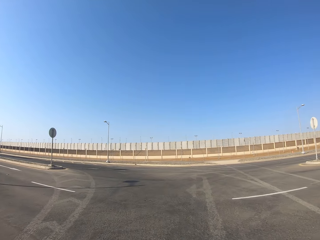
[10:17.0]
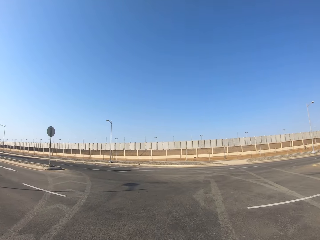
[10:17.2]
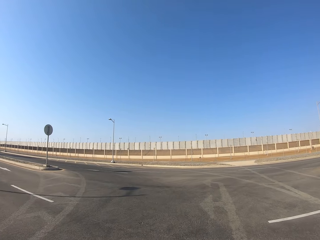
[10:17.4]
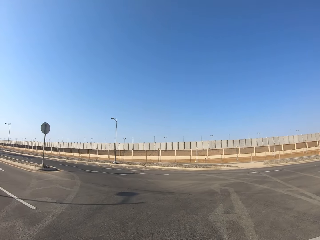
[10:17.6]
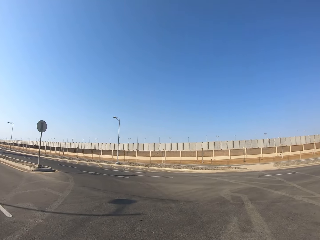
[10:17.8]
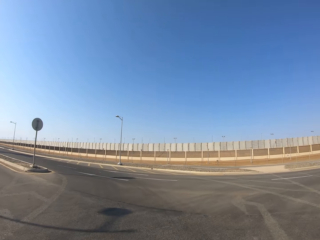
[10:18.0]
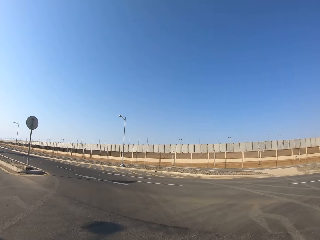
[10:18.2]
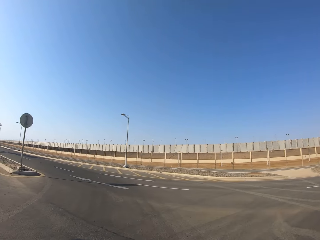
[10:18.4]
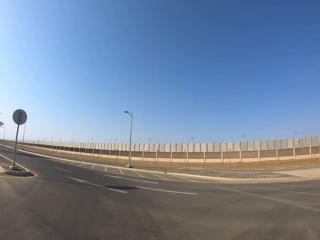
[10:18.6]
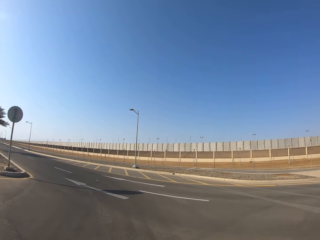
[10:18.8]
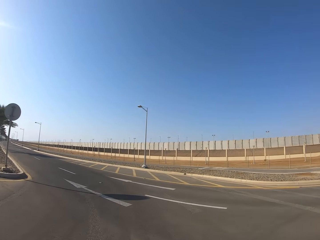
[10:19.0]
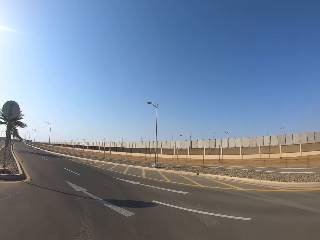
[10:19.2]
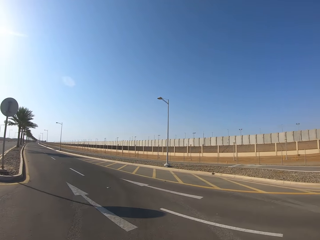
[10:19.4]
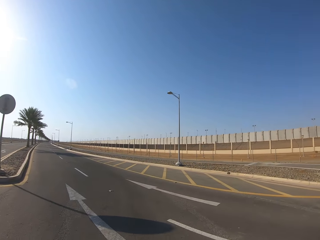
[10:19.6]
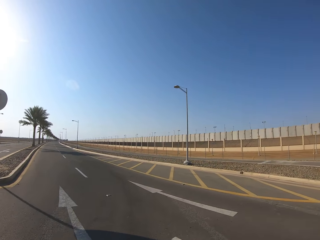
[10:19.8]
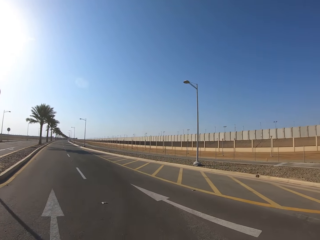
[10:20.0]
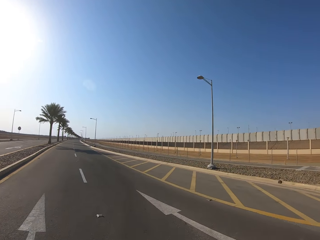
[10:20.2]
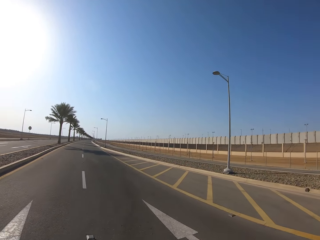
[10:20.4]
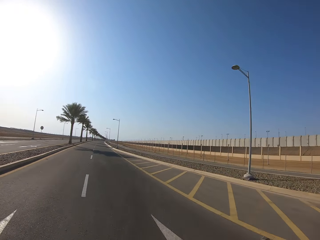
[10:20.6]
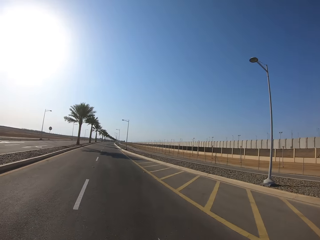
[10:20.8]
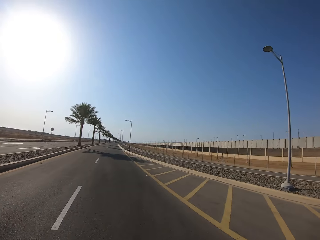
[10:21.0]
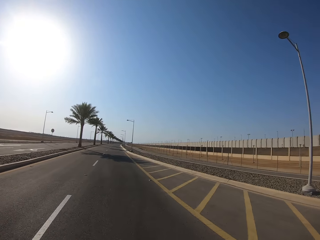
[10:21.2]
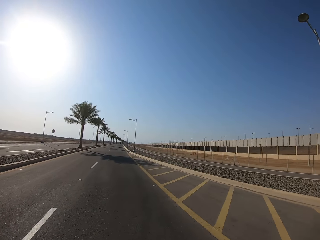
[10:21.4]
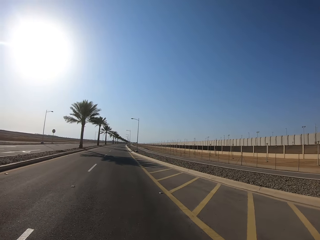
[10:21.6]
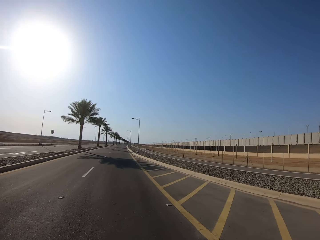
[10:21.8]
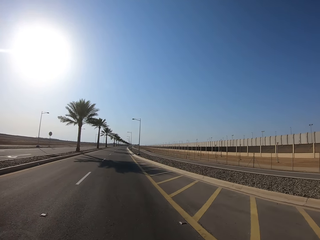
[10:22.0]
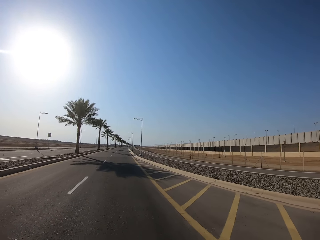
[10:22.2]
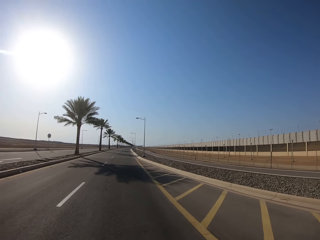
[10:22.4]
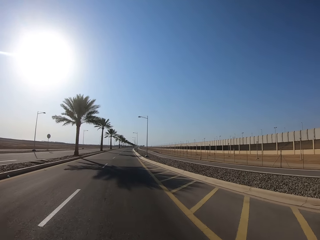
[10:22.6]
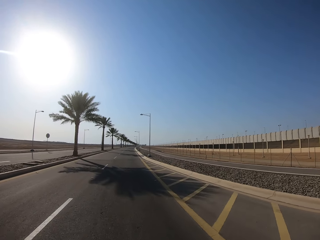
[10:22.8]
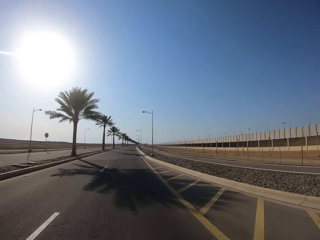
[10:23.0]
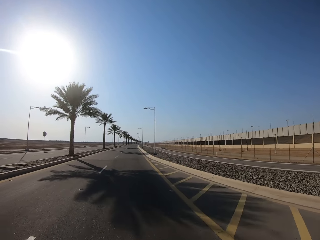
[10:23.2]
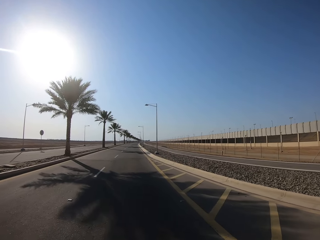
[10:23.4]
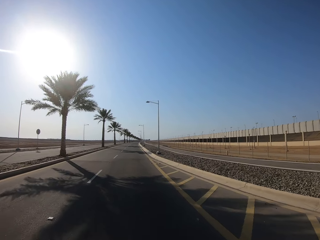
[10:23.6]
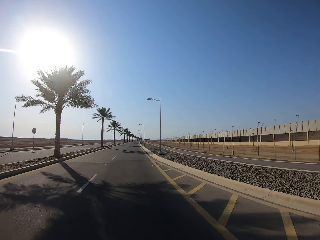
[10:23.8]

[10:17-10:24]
The camera wearer turns a corner.

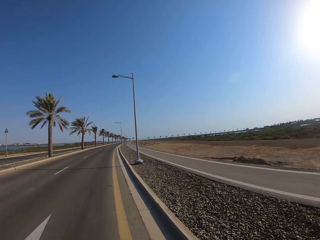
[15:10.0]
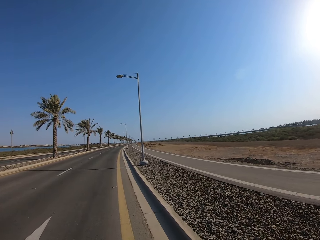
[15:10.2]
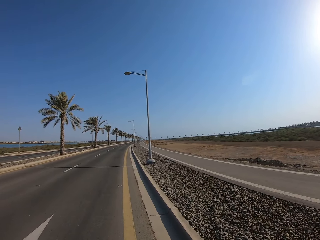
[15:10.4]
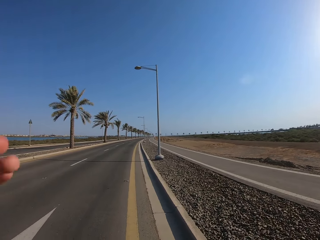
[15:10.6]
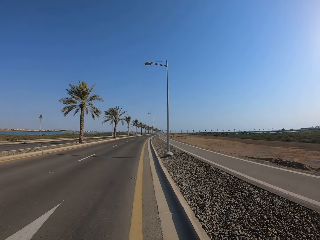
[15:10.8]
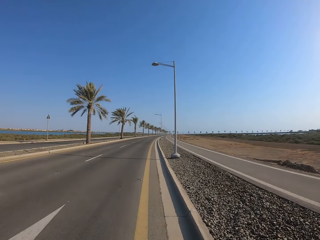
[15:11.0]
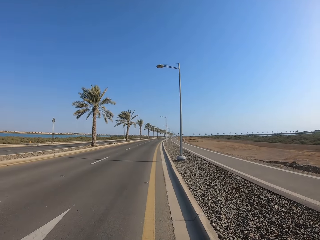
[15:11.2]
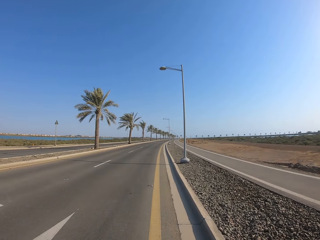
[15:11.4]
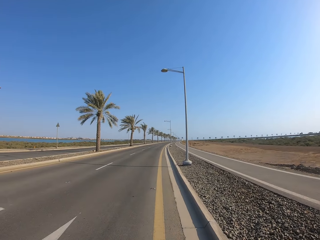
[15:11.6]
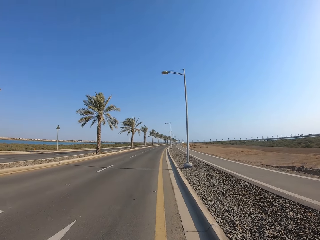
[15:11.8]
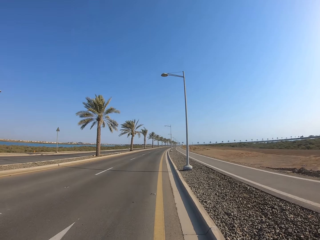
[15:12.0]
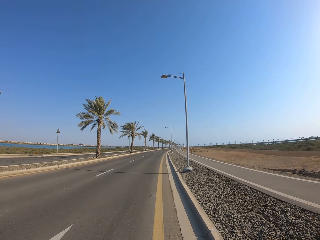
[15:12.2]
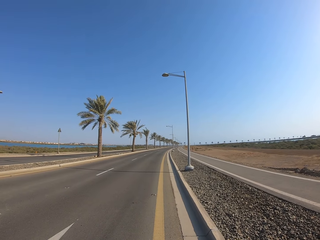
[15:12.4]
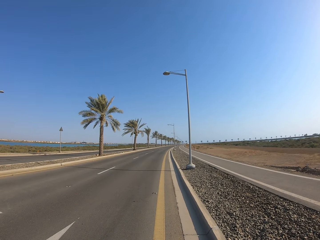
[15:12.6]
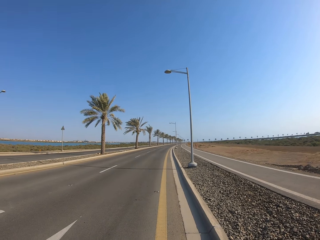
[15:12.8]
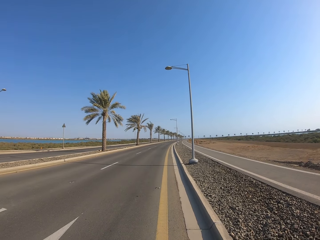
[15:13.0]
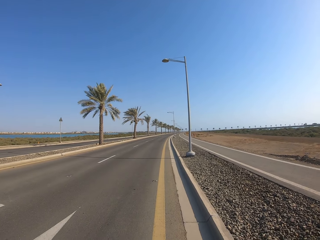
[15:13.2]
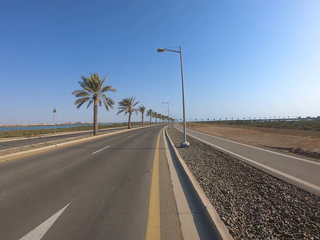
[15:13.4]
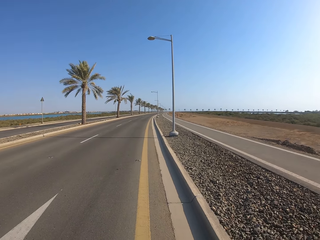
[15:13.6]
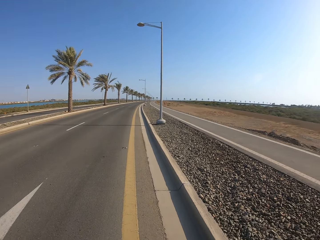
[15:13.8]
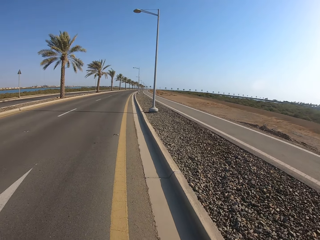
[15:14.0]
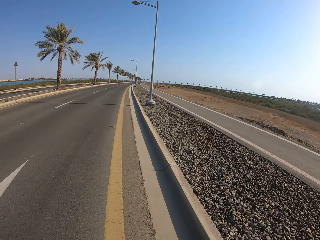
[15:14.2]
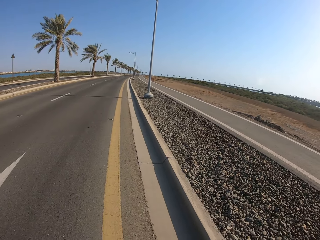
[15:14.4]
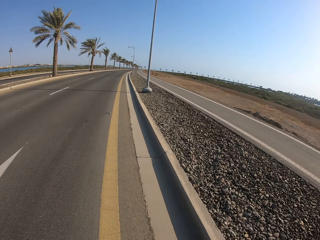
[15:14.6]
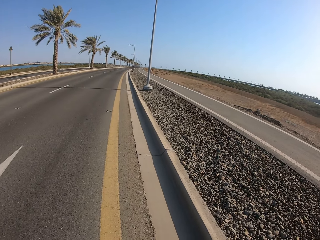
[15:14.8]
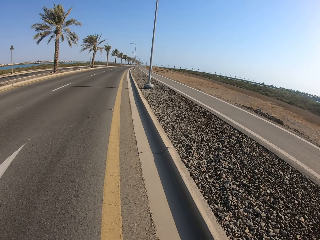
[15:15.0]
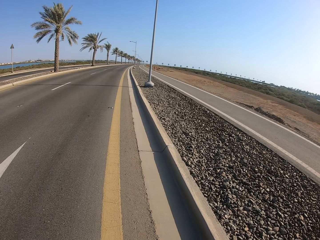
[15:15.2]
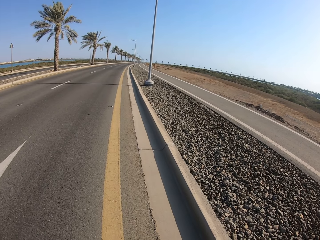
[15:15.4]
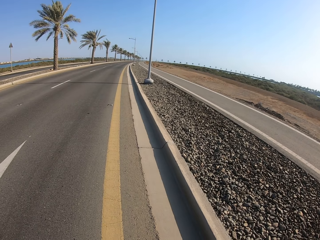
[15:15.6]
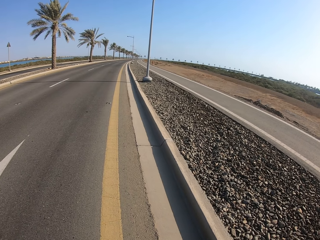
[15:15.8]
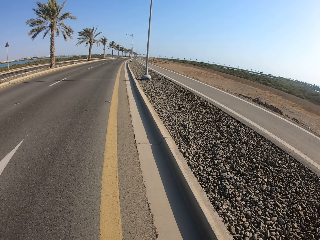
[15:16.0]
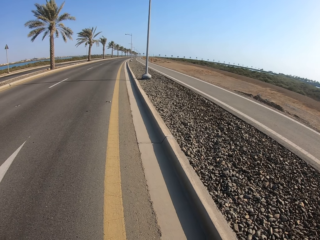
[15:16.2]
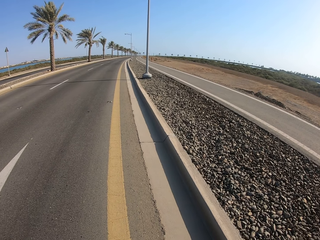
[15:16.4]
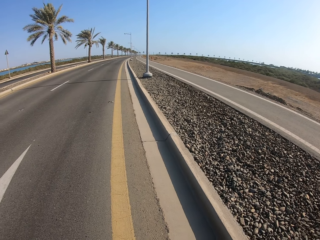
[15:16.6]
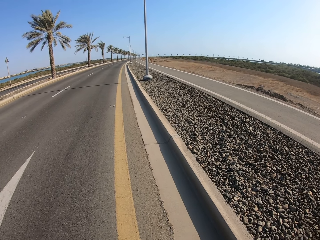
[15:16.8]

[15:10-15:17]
The camera wearer looks around.

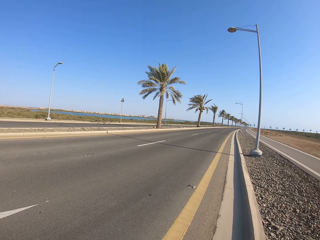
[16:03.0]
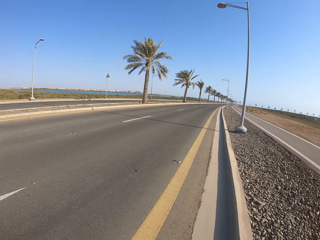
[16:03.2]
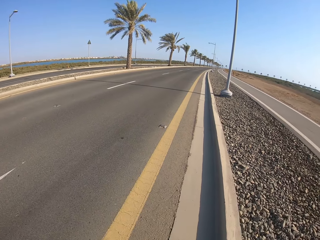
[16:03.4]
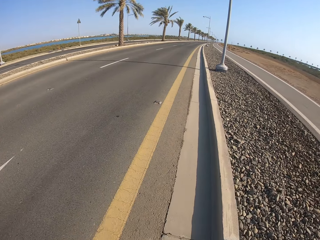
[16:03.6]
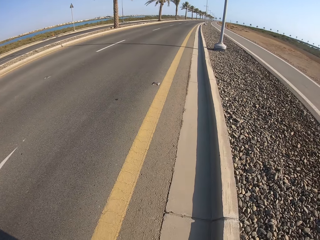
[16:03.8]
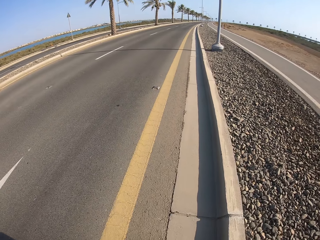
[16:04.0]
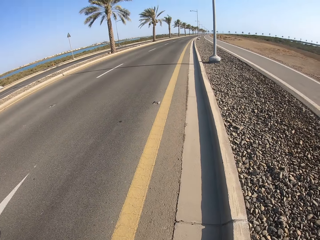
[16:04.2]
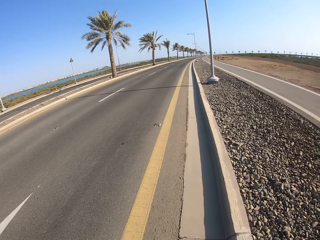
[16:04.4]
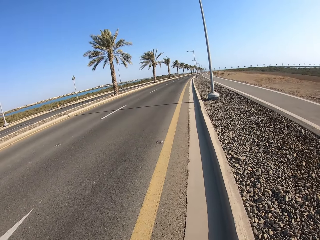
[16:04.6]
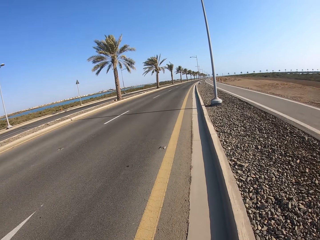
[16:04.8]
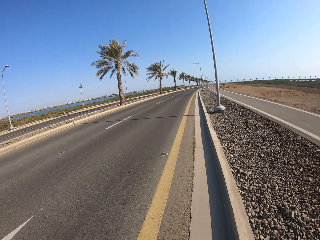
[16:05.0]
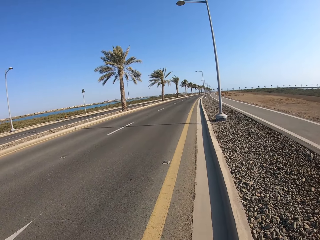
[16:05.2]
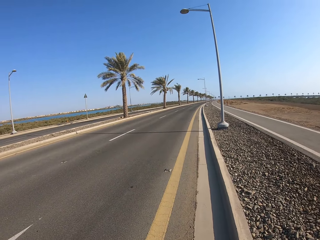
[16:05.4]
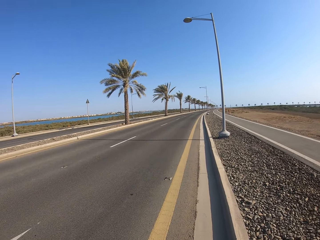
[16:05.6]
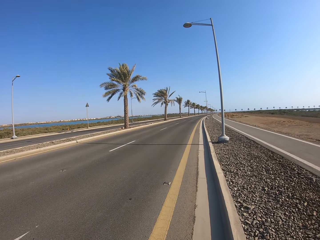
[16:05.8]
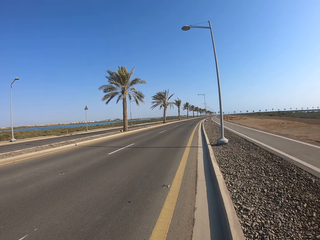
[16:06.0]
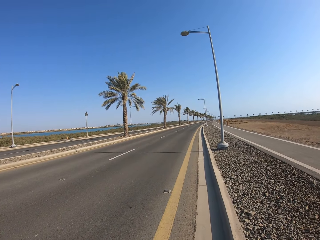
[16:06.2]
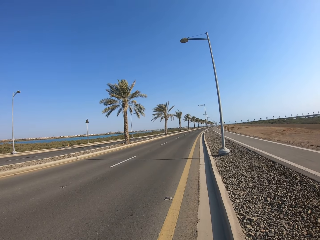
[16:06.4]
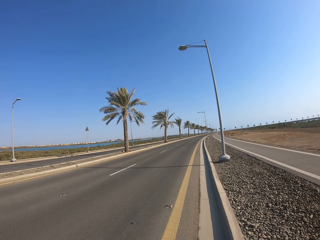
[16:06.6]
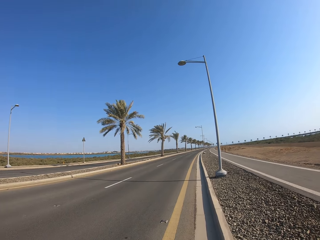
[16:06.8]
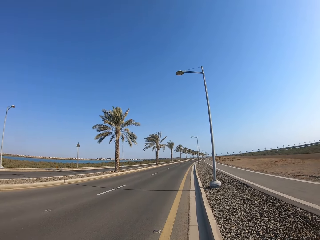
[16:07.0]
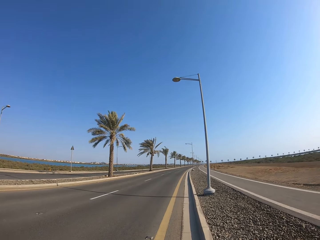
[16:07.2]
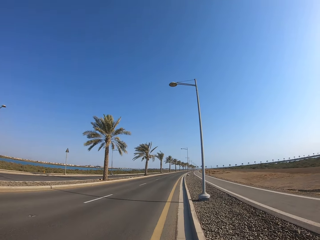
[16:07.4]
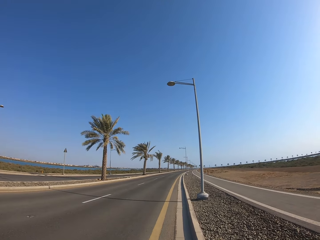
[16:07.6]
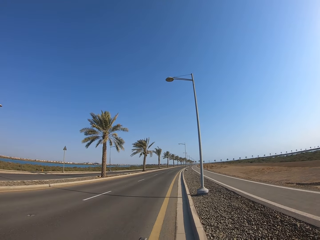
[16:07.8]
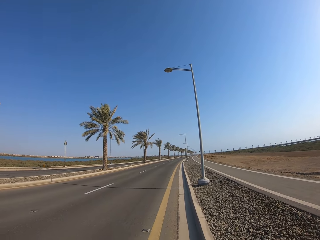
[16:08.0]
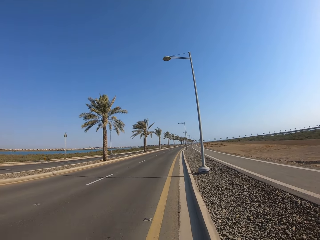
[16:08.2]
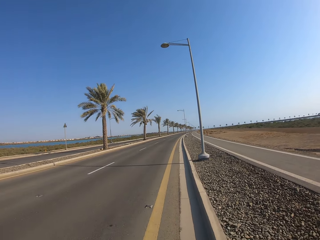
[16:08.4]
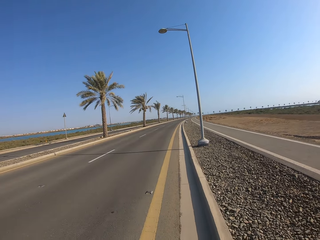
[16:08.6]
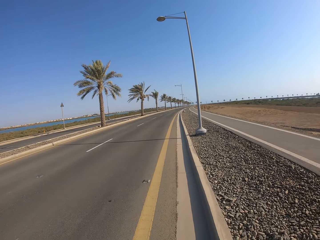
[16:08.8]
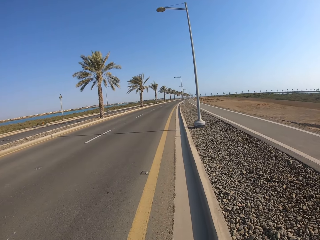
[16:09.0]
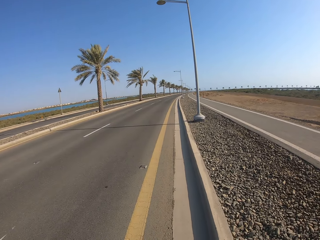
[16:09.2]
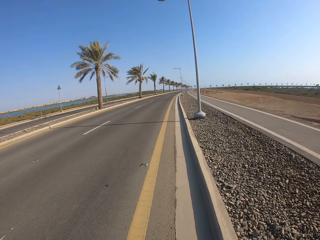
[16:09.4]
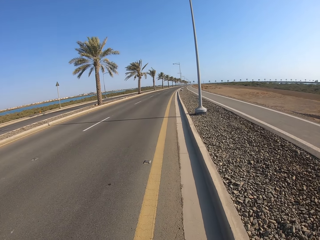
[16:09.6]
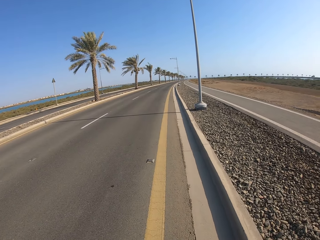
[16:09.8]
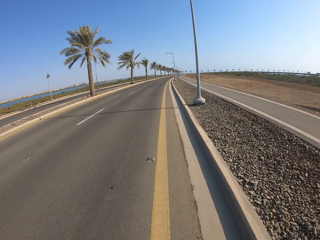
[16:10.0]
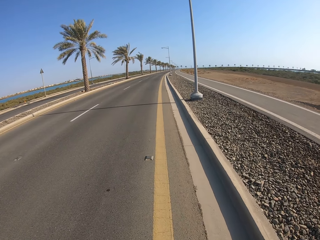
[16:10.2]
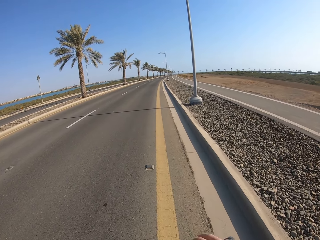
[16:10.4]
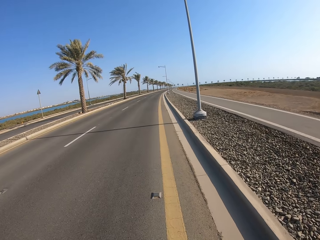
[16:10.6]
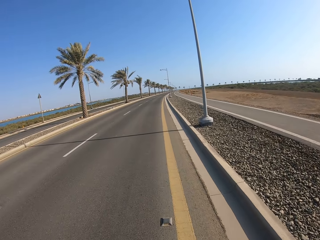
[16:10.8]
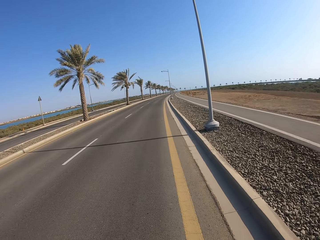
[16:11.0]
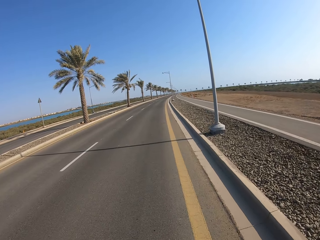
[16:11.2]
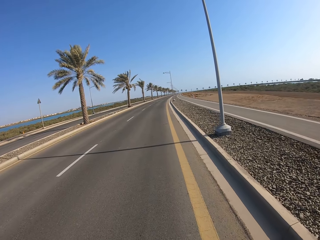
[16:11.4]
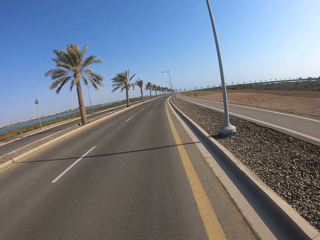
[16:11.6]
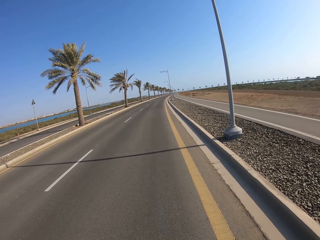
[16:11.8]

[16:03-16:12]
The camera wearer looks around. They ride on a motorbike.
